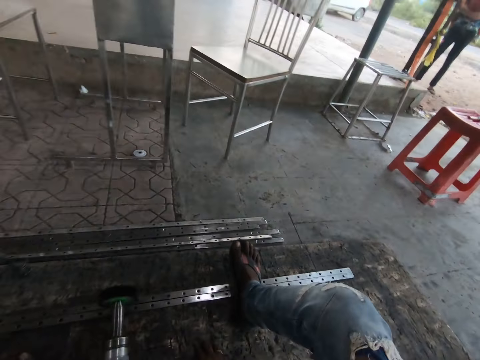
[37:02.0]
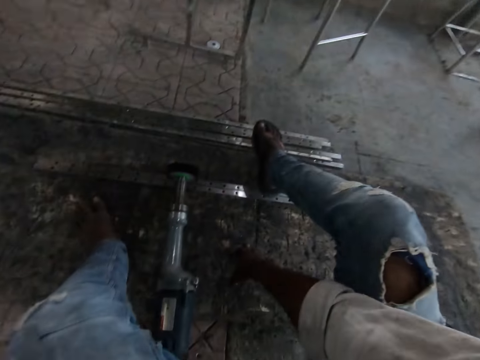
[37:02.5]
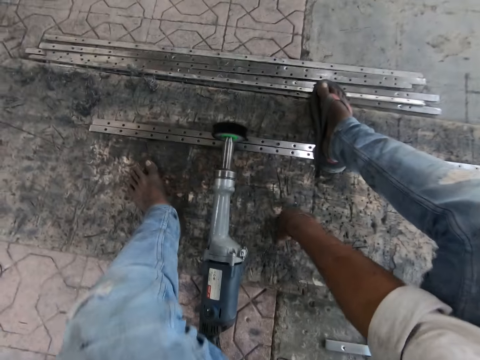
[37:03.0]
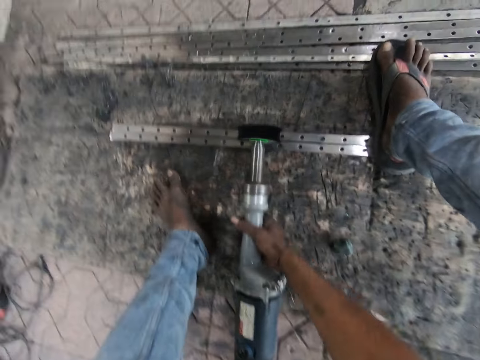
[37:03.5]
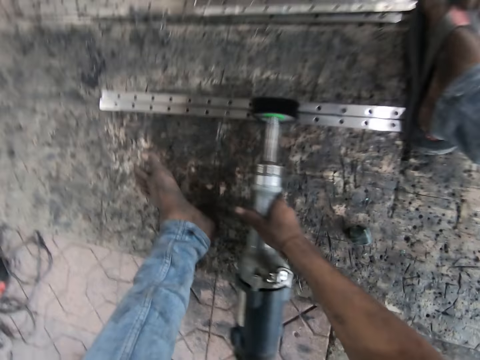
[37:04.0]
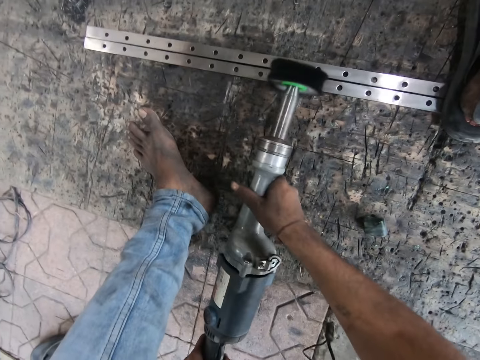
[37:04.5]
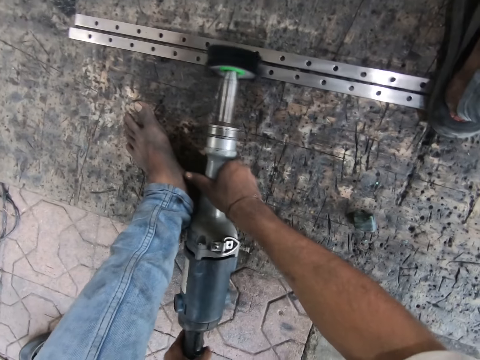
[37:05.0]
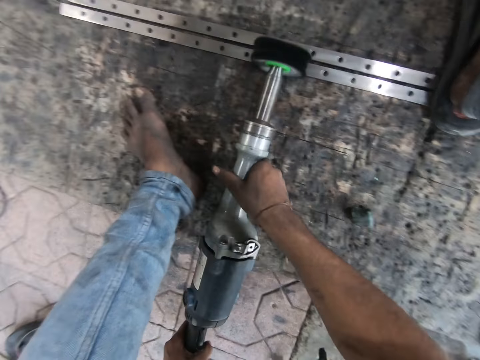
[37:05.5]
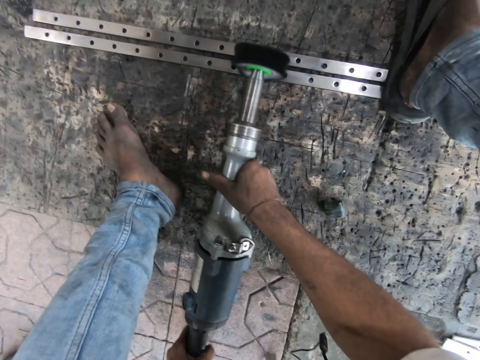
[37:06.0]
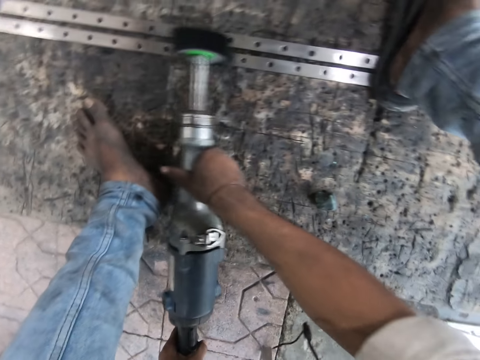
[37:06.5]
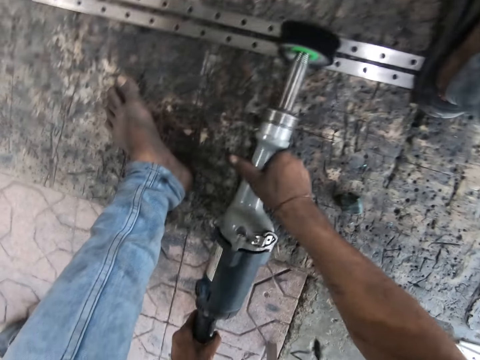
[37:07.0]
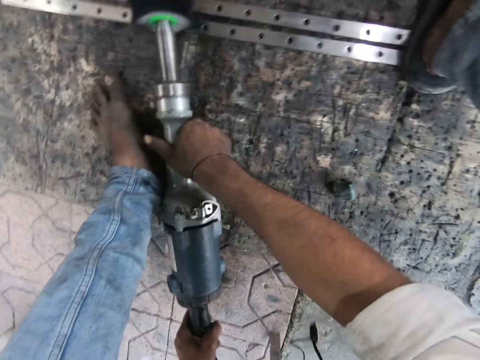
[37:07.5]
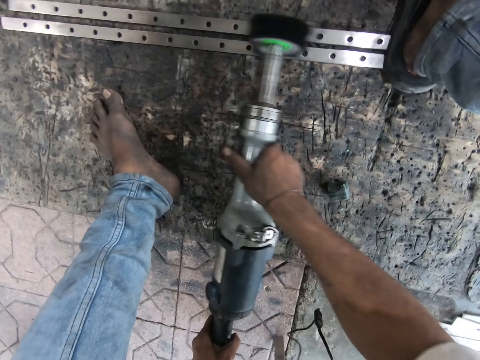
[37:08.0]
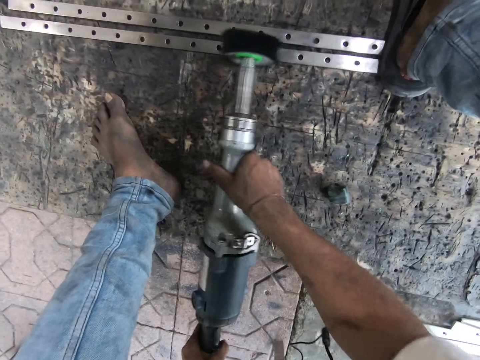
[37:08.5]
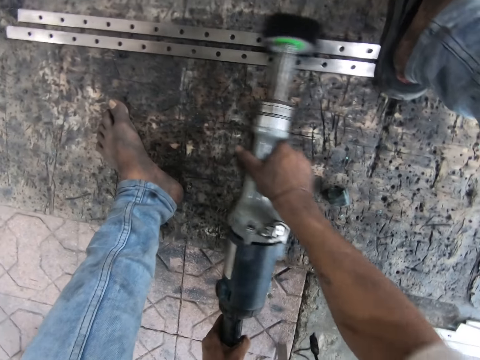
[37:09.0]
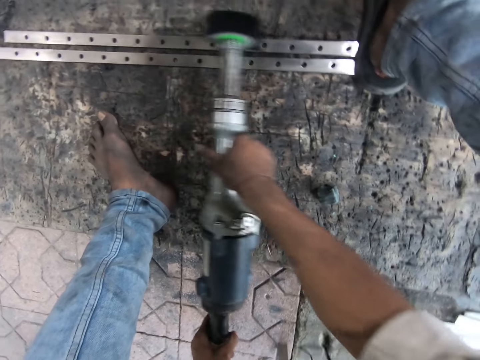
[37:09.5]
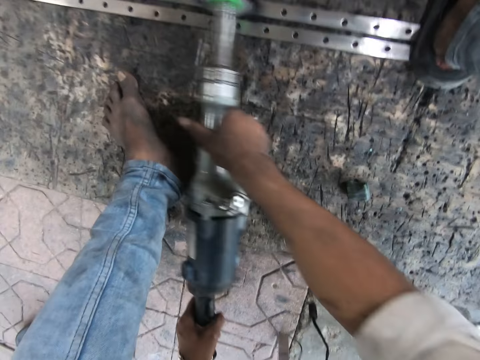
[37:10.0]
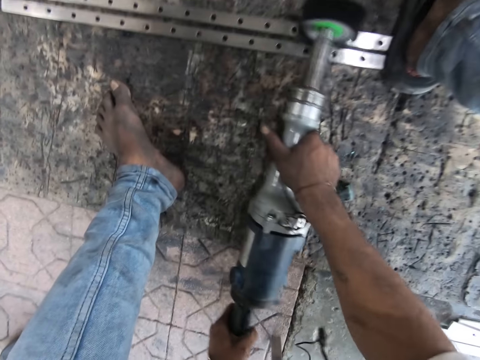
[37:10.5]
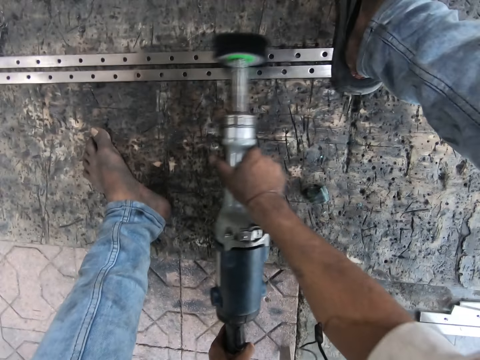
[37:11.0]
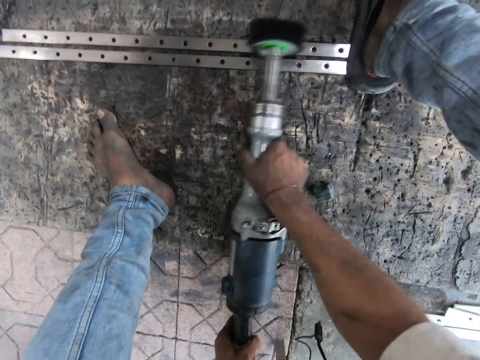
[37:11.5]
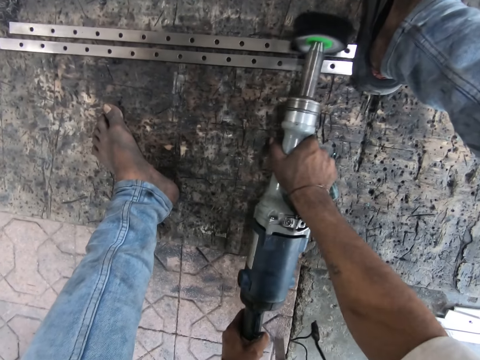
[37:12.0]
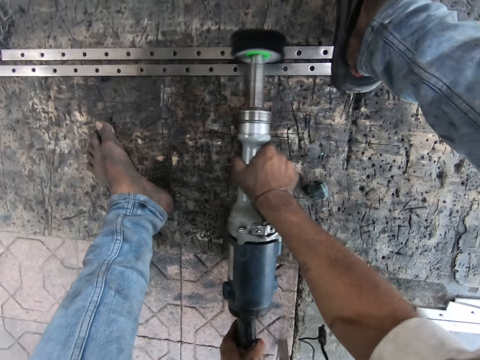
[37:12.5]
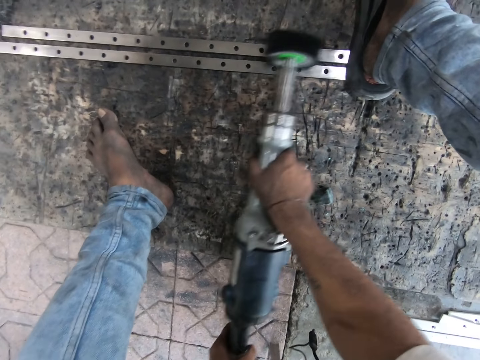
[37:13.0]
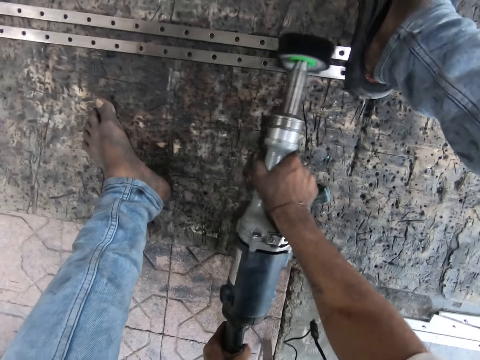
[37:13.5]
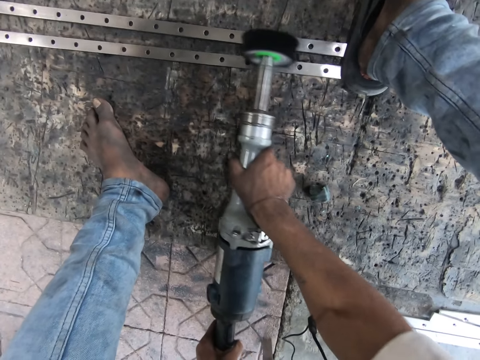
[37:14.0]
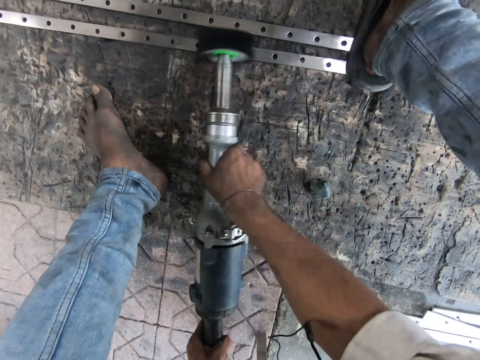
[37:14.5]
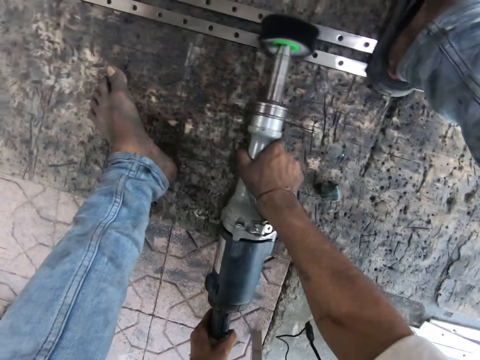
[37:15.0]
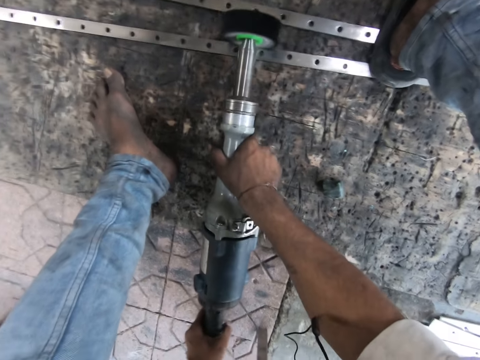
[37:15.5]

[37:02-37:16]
The camera wearer steps on the metal rods. They polish the metals with the straight grinder.

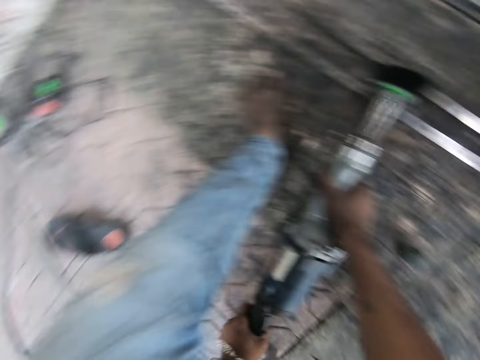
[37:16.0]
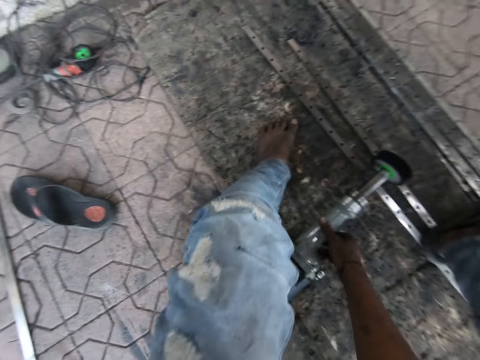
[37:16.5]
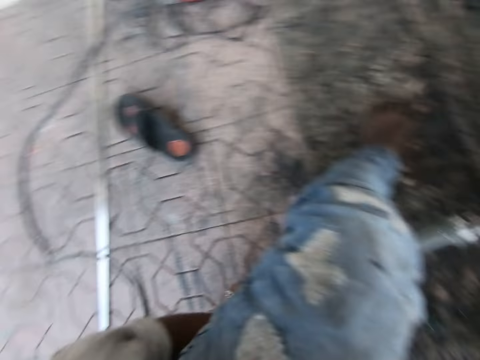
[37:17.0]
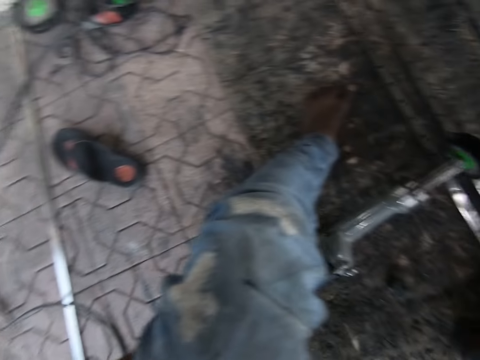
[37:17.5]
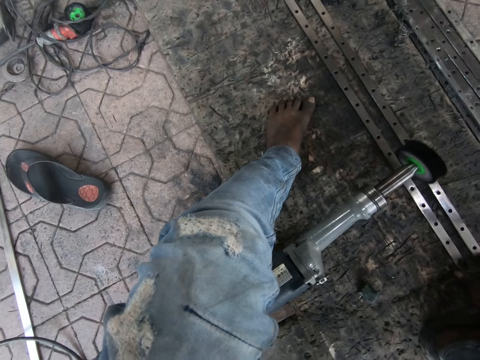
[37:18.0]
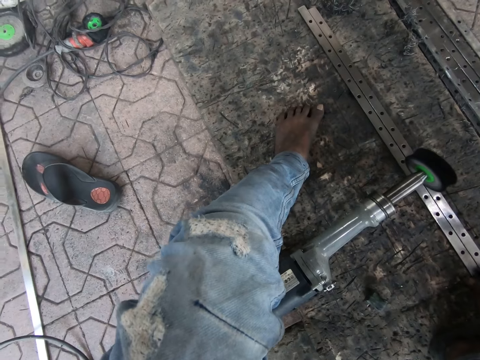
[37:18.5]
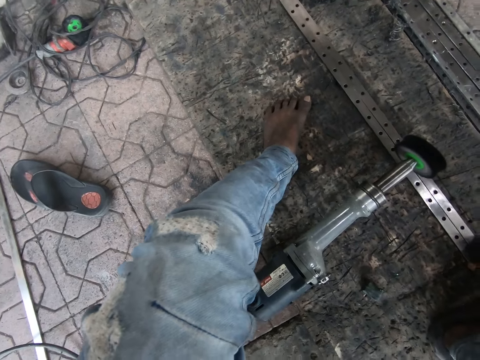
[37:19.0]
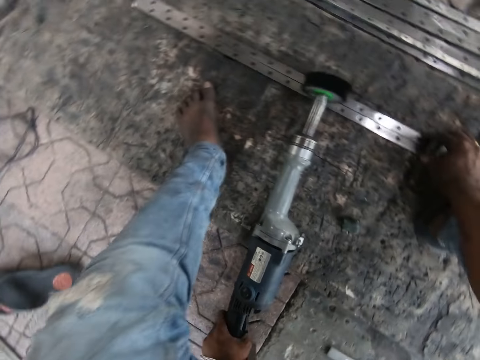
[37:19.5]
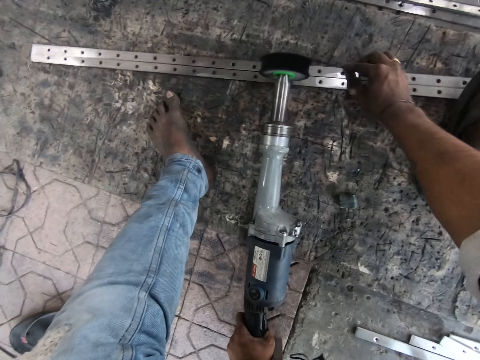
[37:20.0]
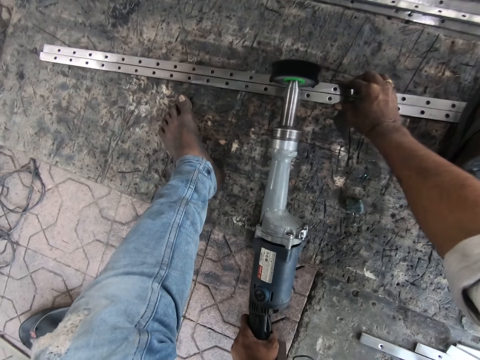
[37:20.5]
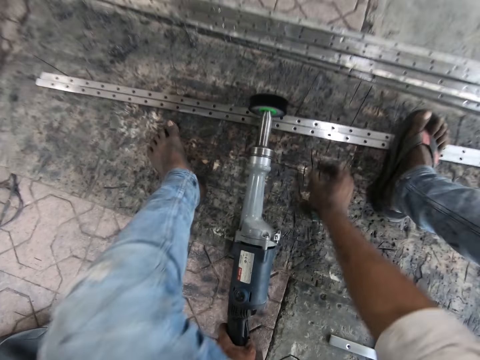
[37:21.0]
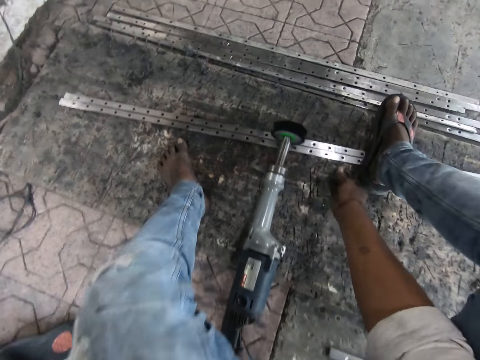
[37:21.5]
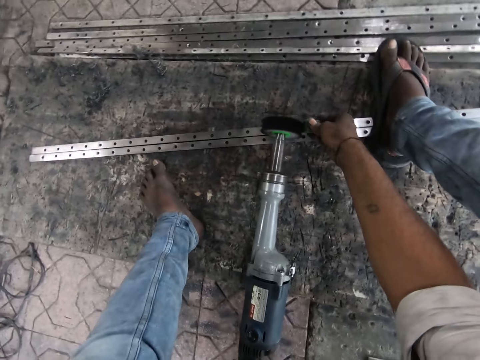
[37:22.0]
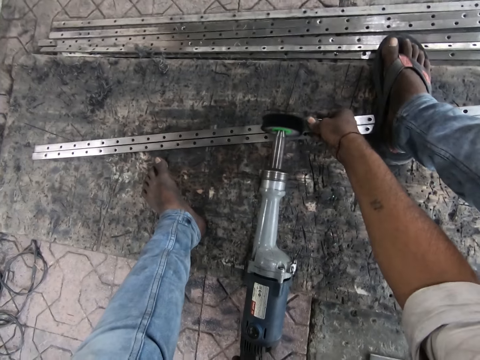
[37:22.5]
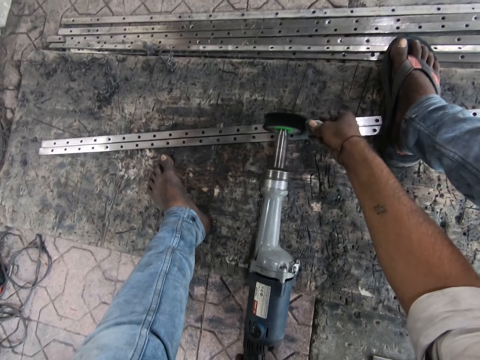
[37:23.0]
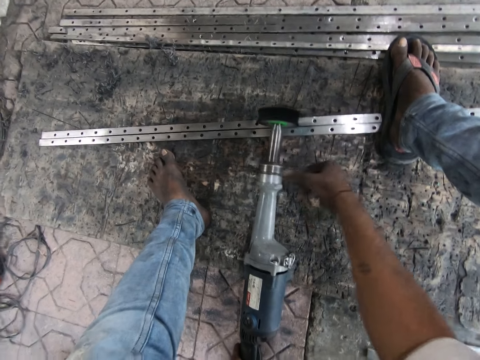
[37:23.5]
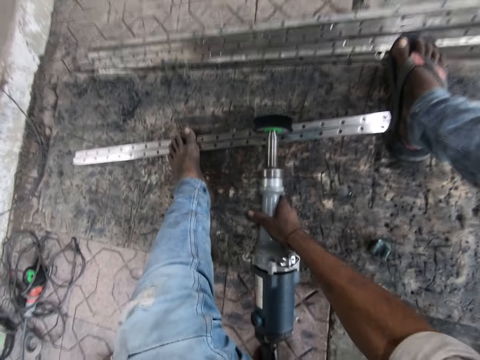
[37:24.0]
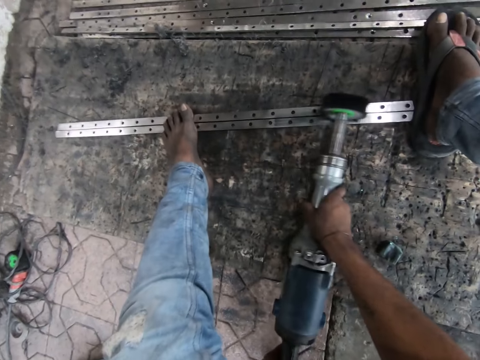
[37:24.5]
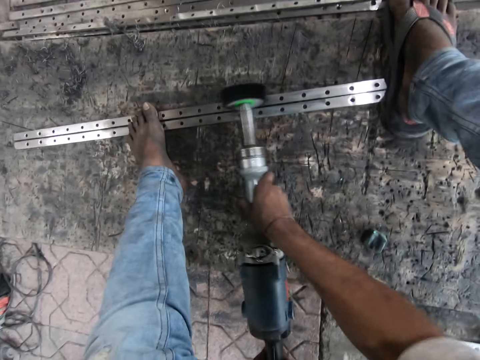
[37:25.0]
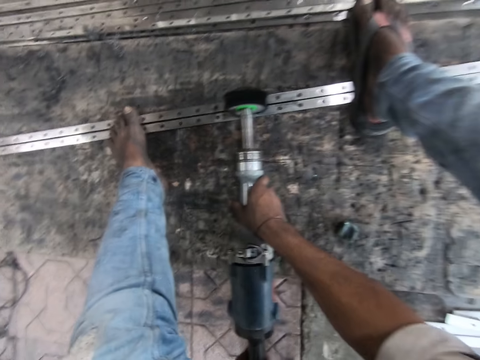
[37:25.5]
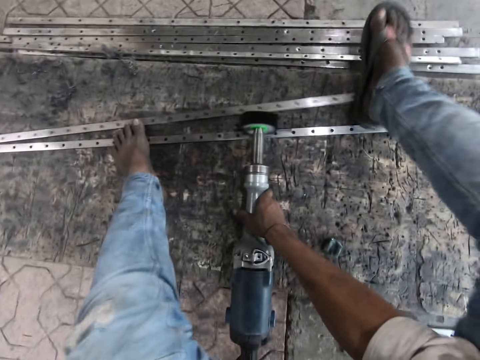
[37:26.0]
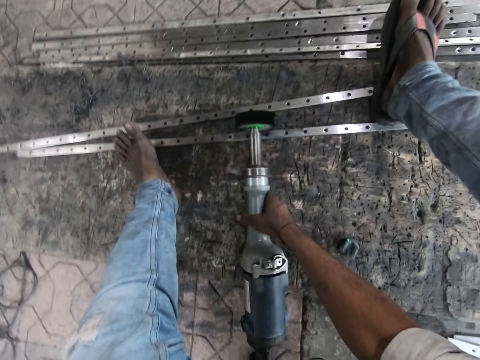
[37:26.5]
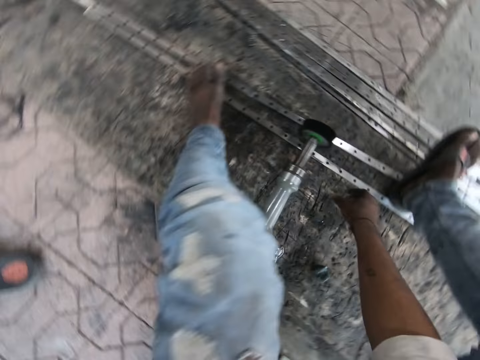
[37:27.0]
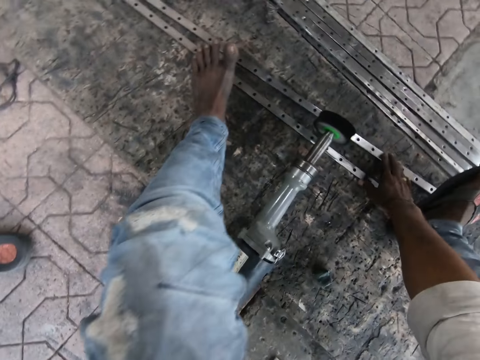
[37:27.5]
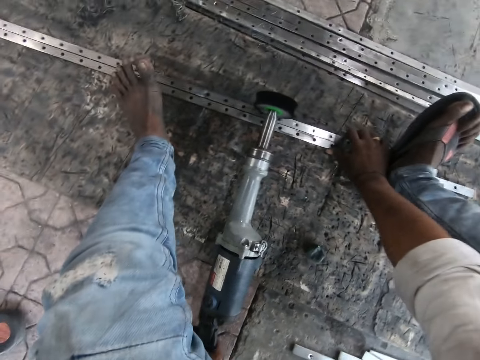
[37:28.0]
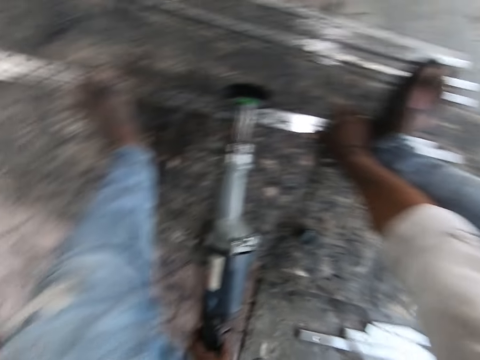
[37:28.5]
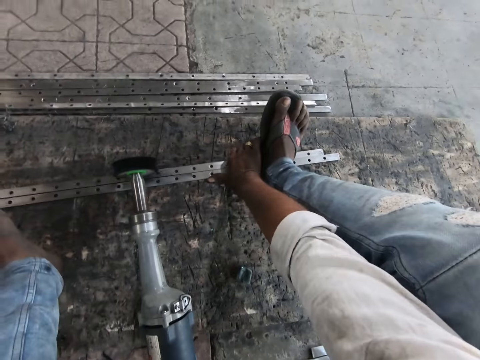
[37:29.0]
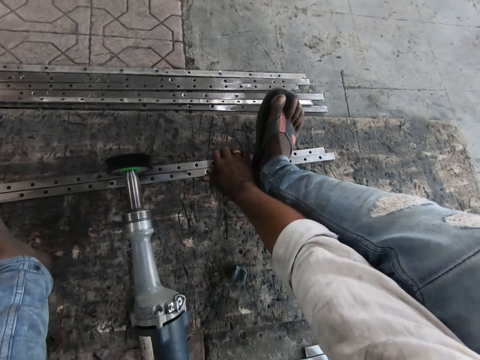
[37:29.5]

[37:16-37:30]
The camera wearer adjusts the metals with his right hand. He joins the metal rod. He takes the piece of metal on the ground with his right hand. He steps on the metal rods. He places the metal piece beside the straight grinder disc. He drops the metal piece. He polishes the metals with the straight grinder. He joins the metal rods. He adjusts the metals with his right hand.
